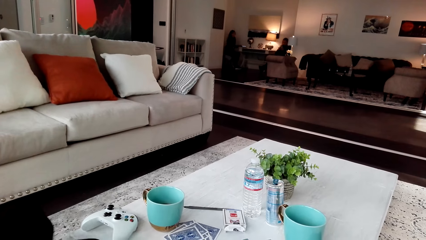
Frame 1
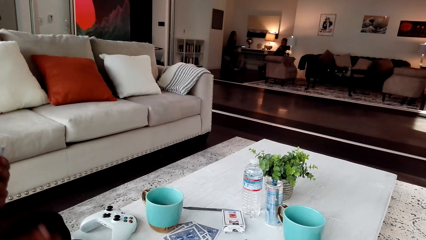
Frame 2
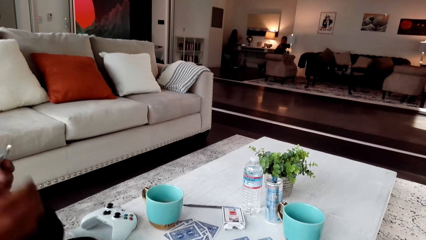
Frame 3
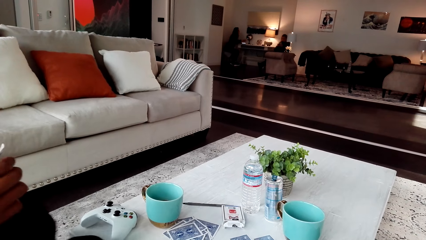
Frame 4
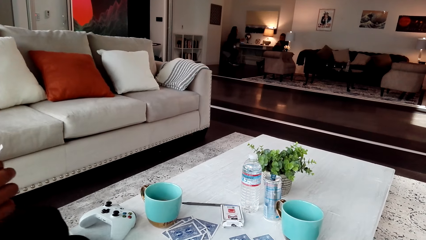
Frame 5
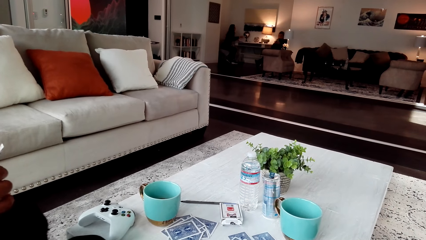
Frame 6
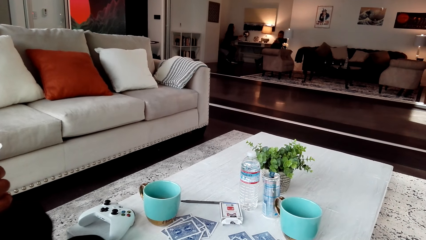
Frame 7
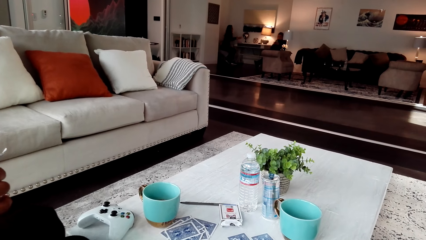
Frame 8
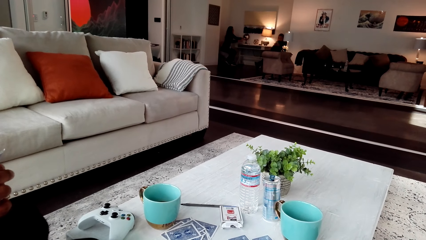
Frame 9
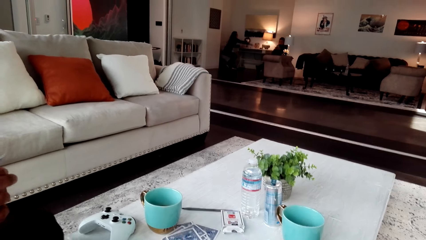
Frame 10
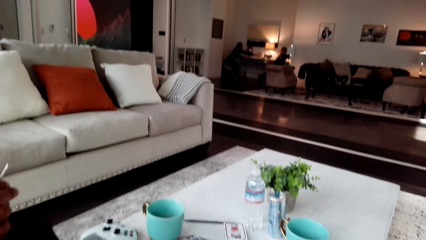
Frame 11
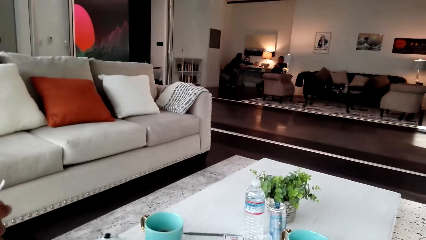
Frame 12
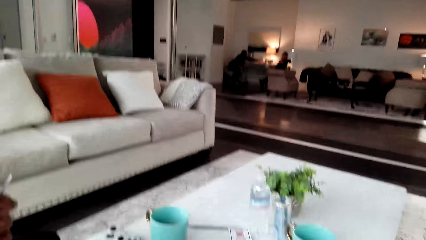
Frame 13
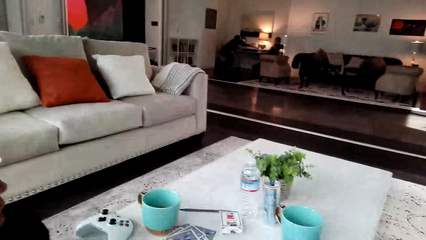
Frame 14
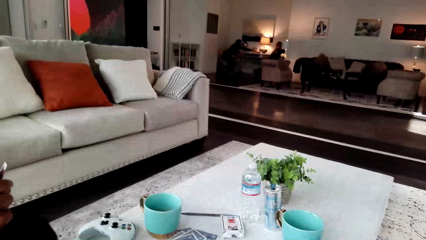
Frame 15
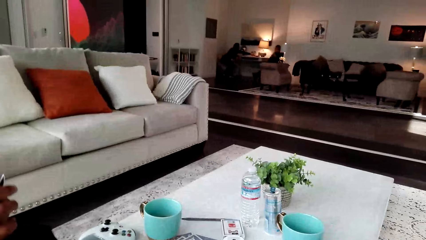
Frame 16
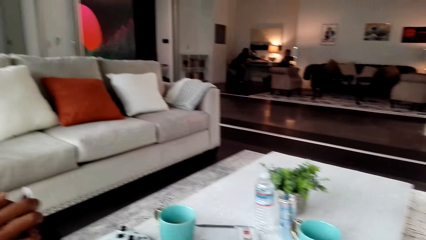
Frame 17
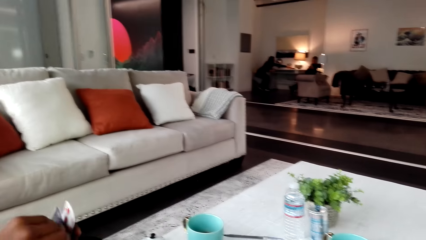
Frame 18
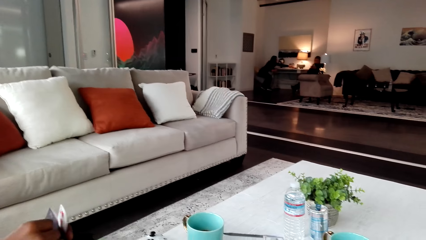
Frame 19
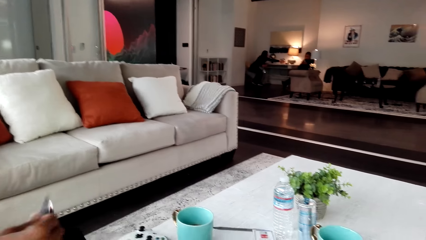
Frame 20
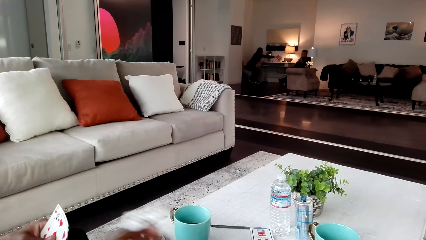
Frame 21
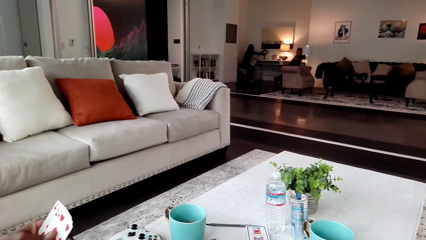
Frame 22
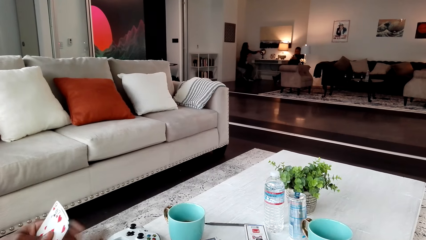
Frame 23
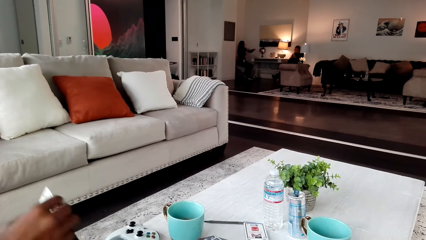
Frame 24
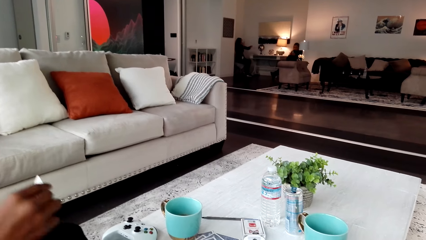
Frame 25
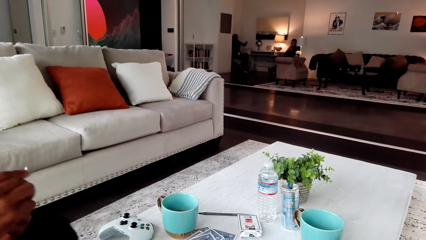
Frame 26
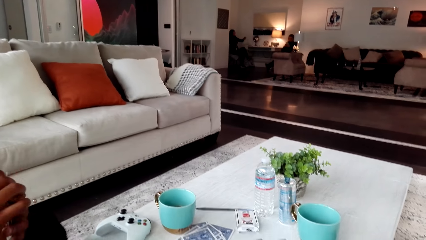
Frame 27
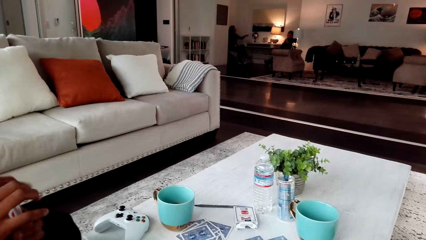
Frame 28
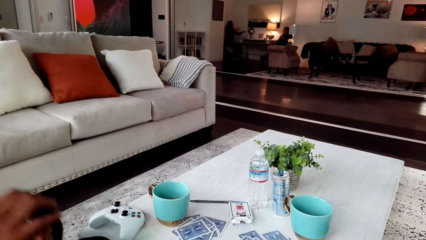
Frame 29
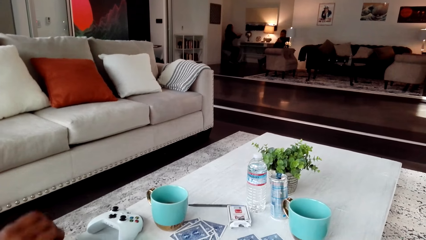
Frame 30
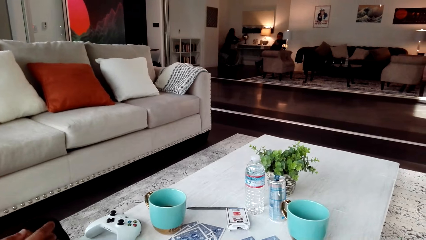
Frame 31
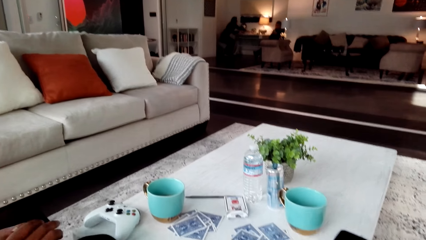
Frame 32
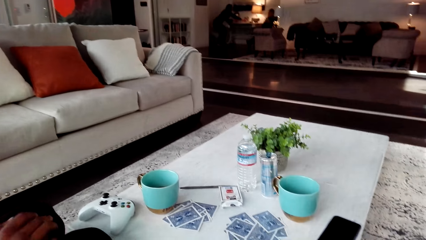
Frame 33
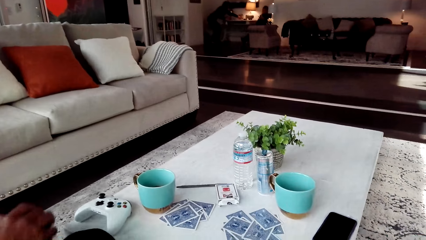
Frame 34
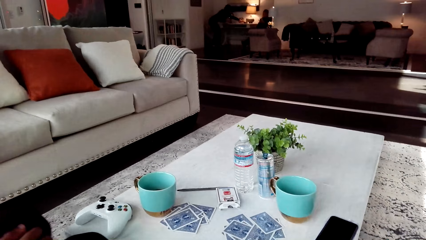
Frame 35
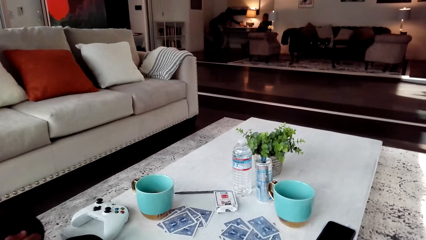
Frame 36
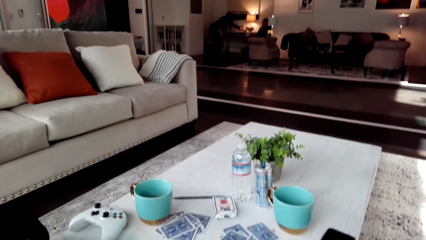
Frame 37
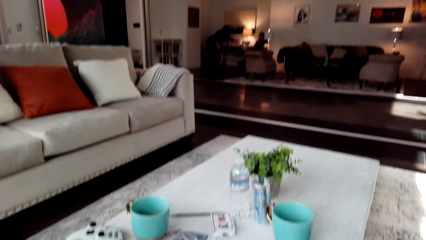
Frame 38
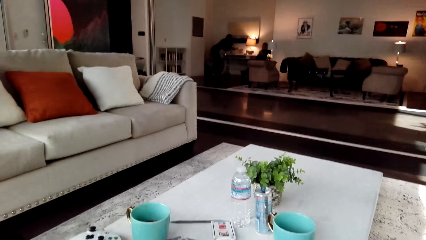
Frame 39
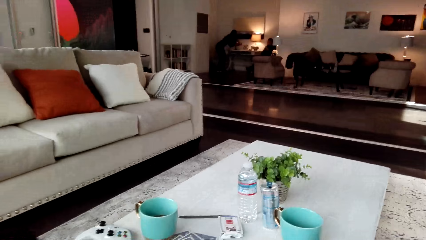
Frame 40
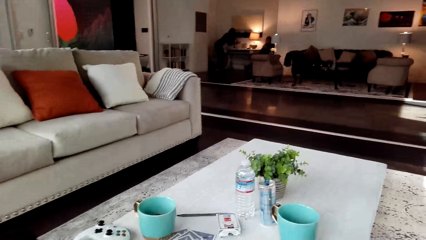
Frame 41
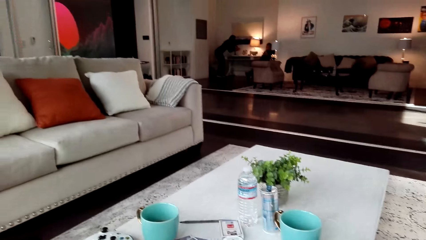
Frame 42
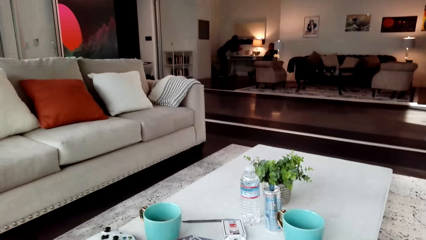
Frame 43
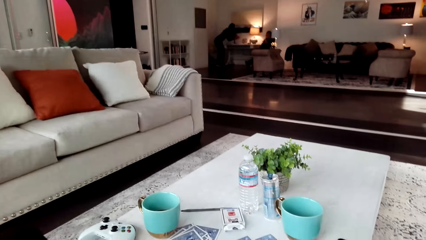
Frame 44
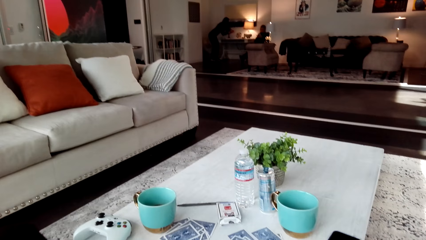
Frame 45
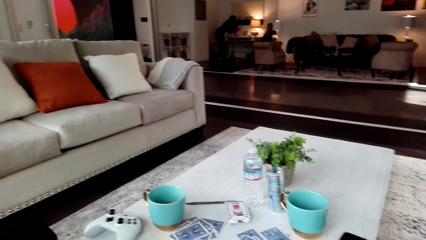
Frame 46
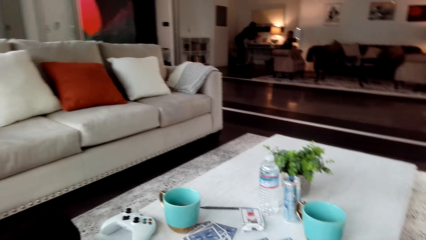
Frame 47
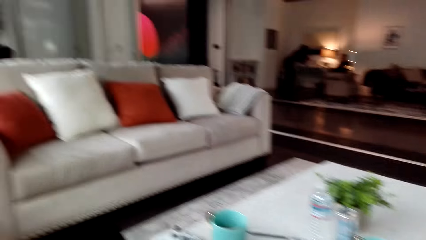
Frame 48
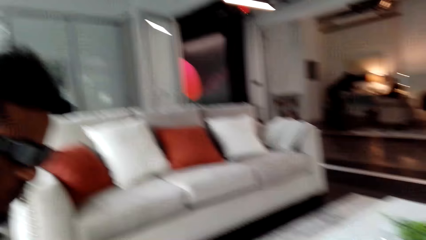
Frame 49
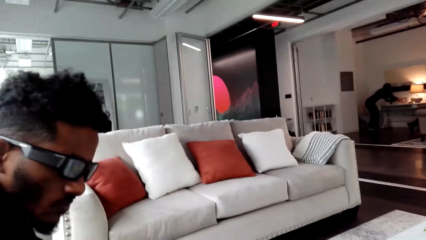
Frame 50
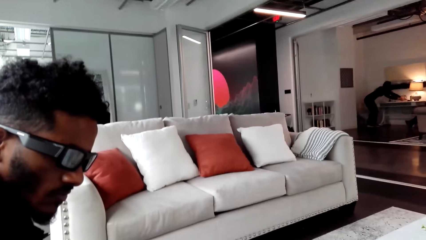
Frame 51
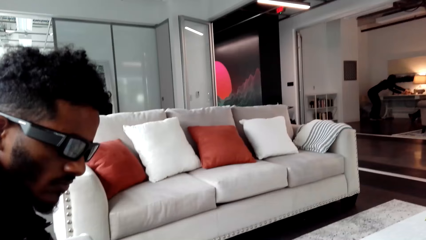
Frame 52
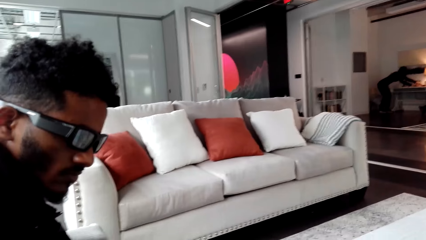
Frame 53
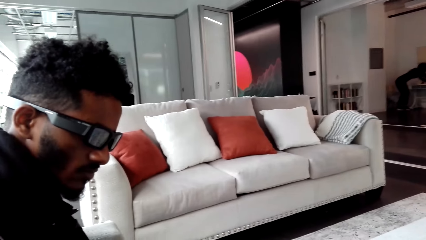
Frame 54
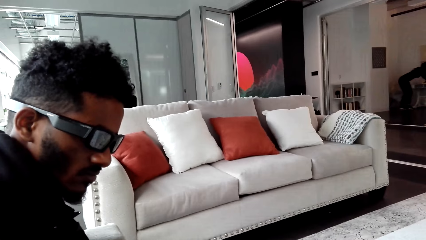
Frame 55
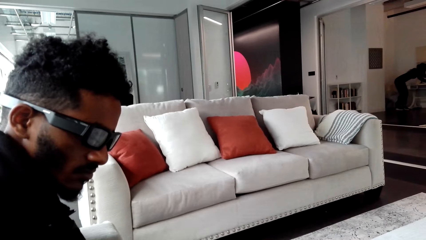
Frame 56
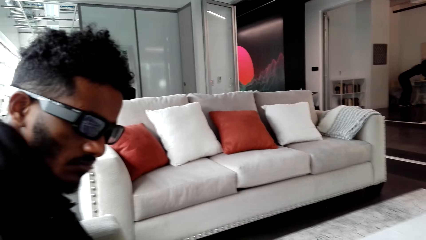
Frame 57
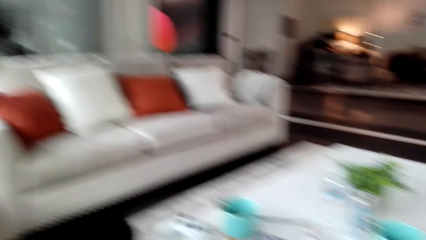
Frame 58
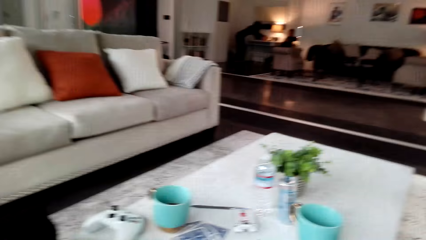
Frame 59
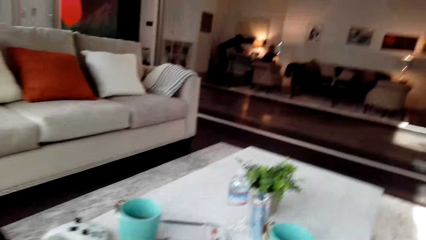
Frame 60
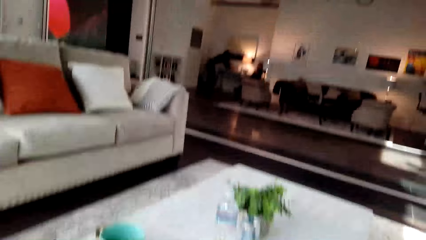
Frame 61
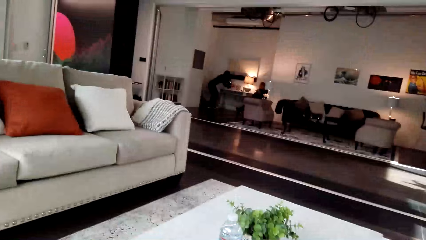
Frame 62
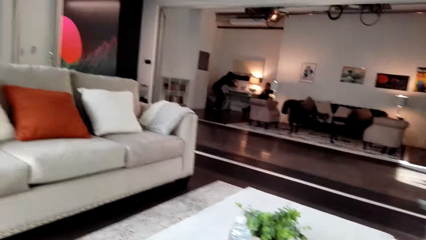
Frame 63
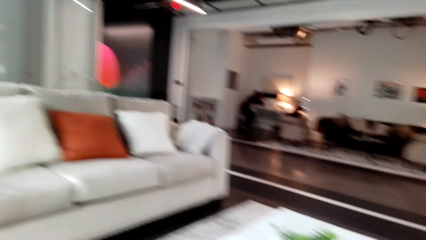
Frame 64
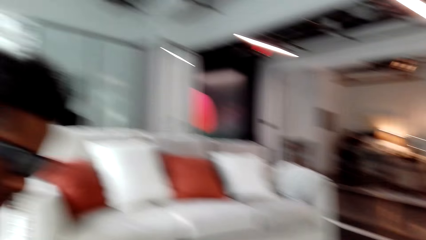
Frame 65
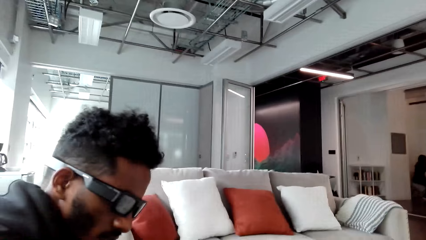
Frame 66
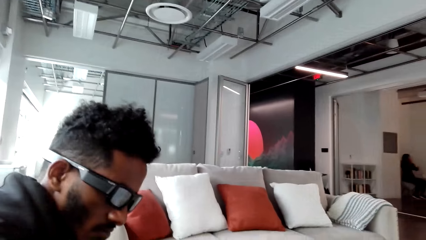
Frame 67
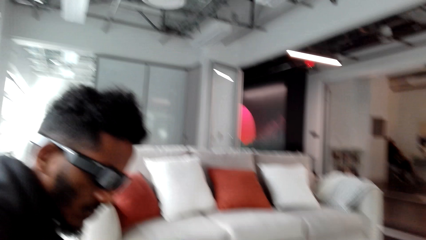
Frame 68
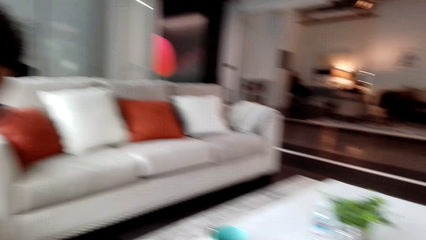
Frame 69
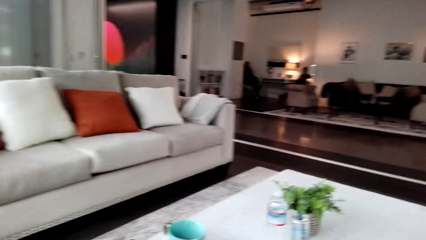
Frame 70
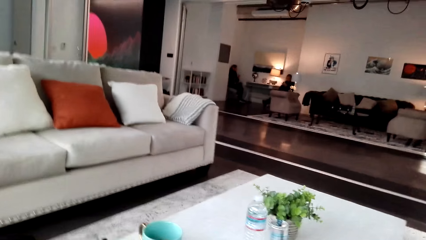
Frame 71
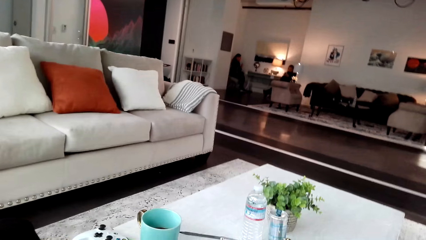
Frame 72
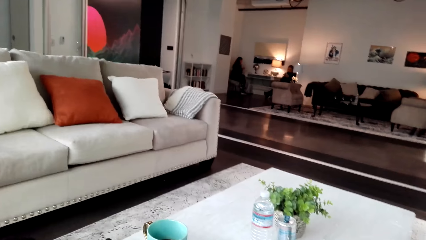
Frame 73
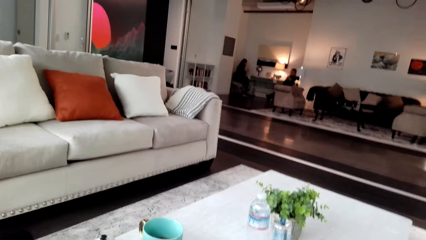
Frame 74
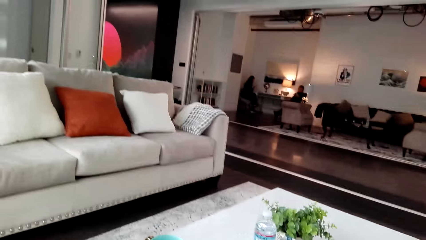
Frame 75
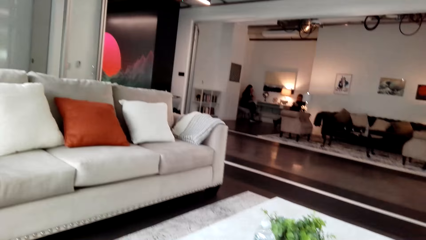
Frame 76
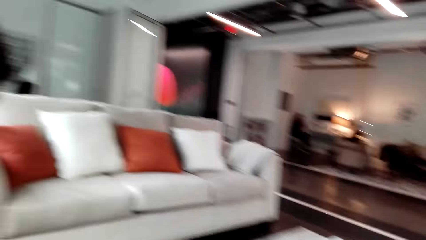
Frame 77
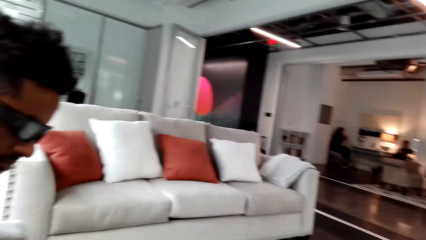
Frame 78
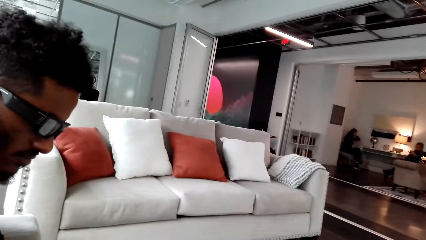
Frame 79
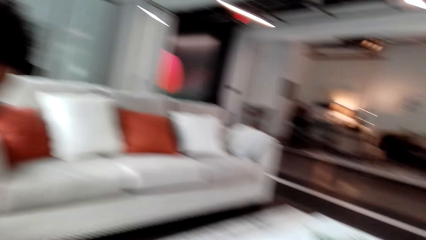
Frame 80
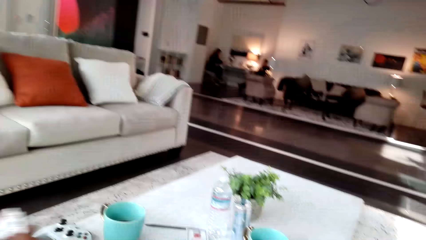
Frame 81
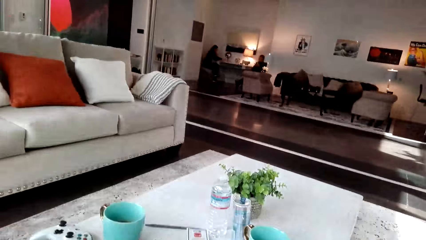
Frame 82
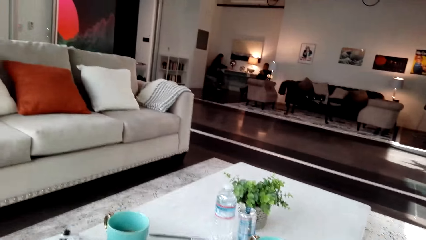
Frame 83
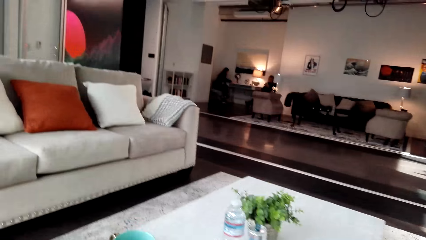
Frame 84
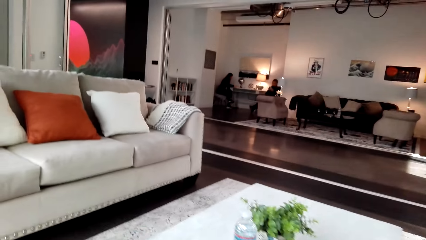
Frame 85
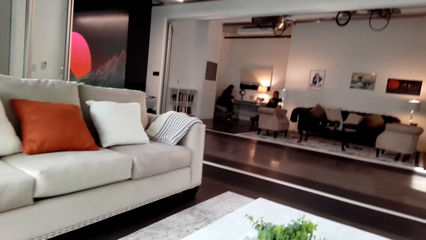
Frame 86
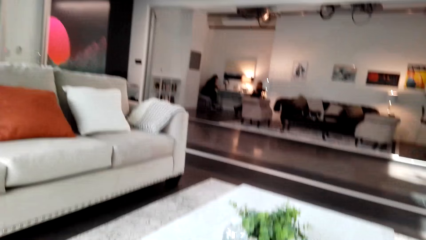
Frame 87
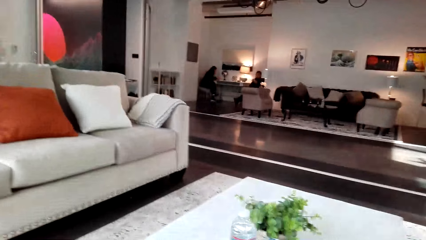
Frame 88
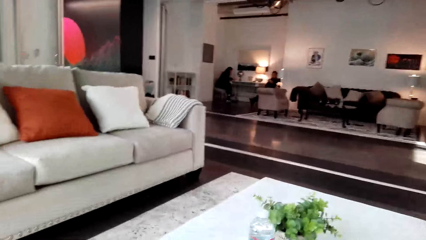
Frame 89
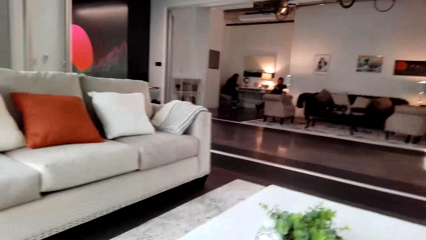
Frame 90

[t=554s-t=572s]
The camera wearer is playing cards with a man. They look around. The man puts the card down. The camera wearer converses with the man. The man puts the card down.
